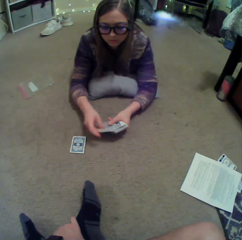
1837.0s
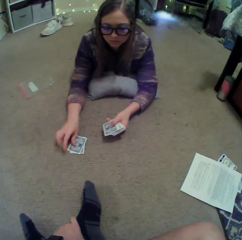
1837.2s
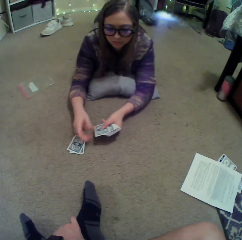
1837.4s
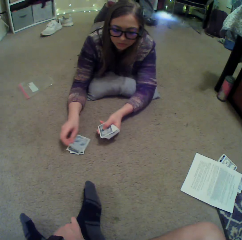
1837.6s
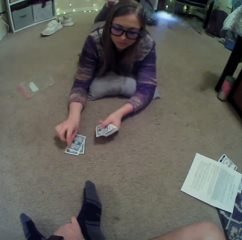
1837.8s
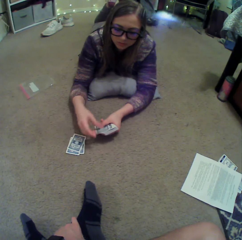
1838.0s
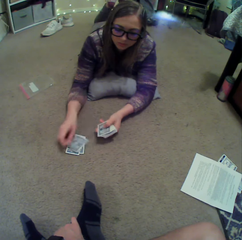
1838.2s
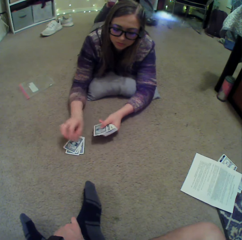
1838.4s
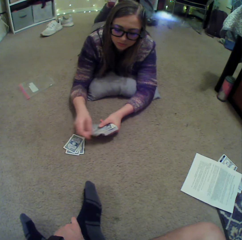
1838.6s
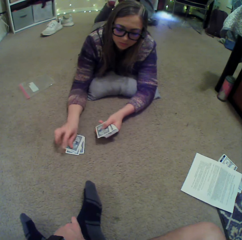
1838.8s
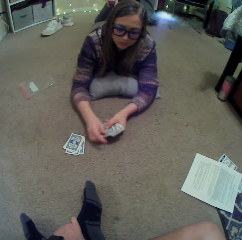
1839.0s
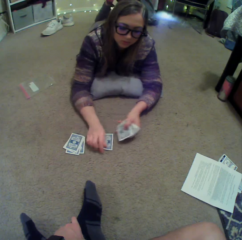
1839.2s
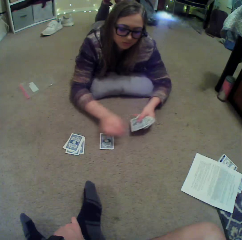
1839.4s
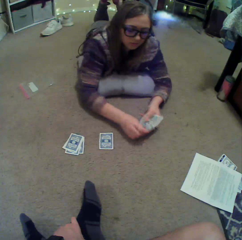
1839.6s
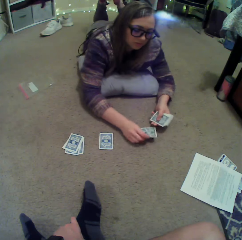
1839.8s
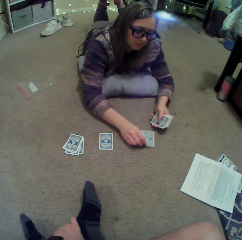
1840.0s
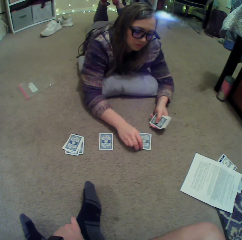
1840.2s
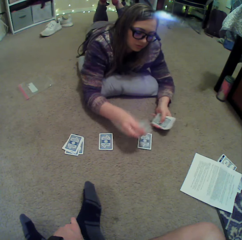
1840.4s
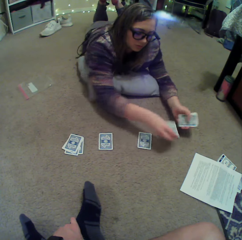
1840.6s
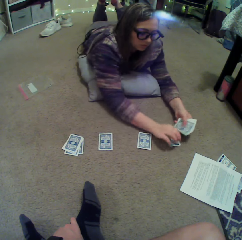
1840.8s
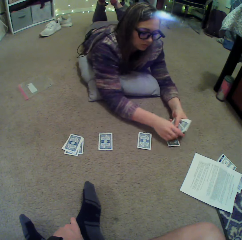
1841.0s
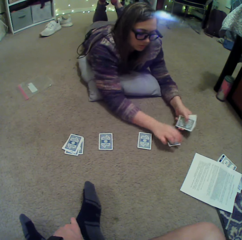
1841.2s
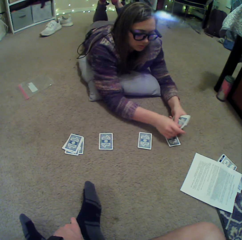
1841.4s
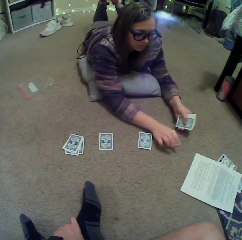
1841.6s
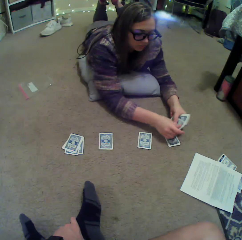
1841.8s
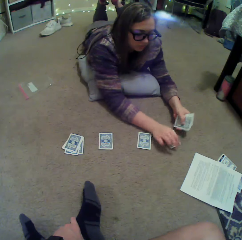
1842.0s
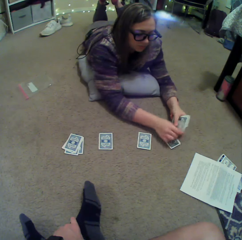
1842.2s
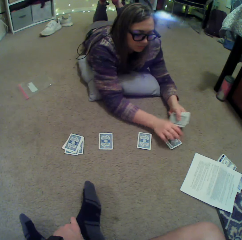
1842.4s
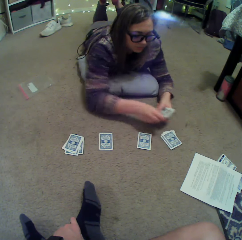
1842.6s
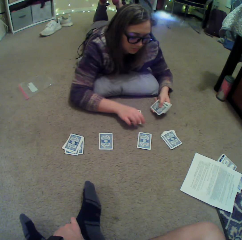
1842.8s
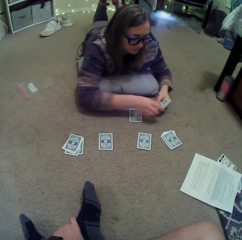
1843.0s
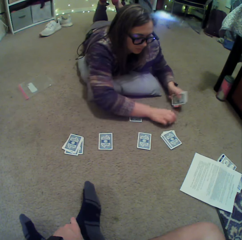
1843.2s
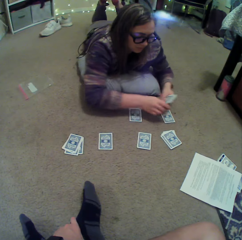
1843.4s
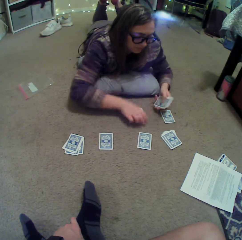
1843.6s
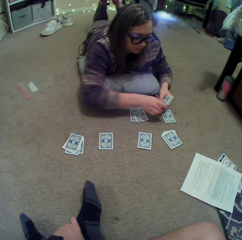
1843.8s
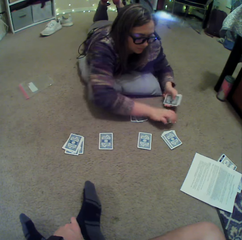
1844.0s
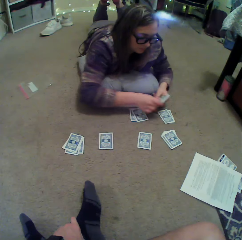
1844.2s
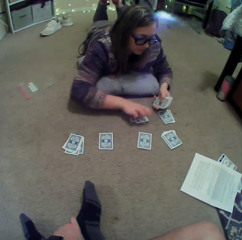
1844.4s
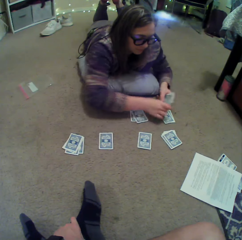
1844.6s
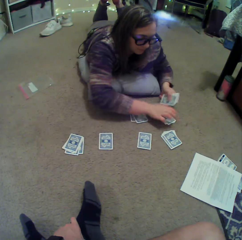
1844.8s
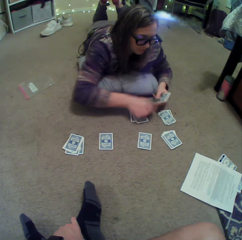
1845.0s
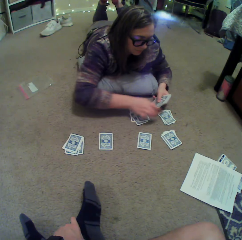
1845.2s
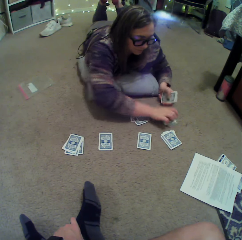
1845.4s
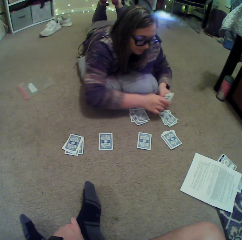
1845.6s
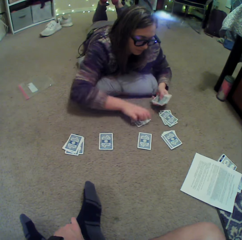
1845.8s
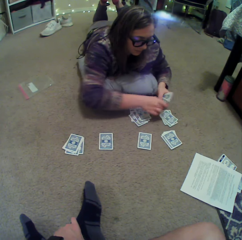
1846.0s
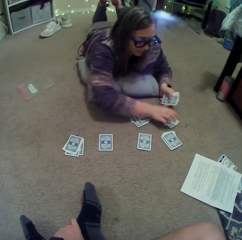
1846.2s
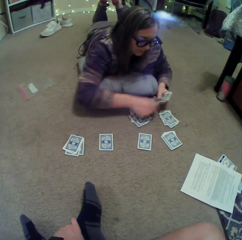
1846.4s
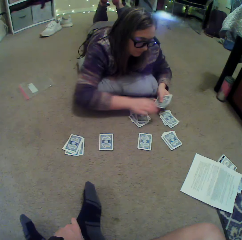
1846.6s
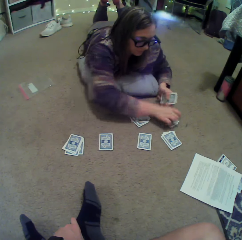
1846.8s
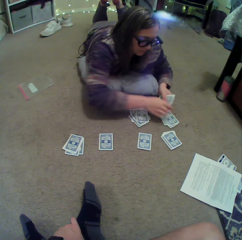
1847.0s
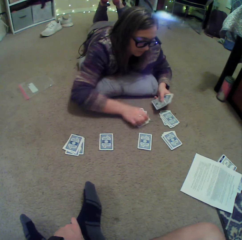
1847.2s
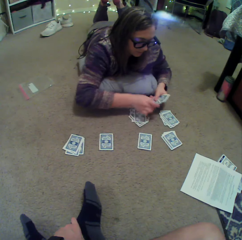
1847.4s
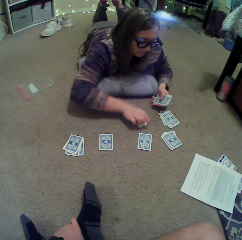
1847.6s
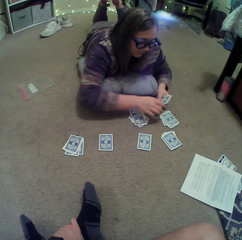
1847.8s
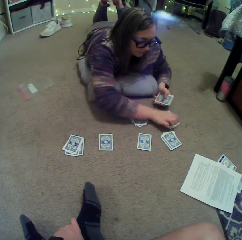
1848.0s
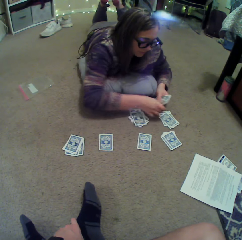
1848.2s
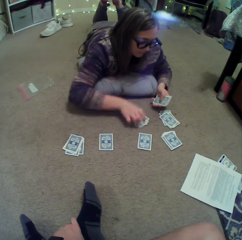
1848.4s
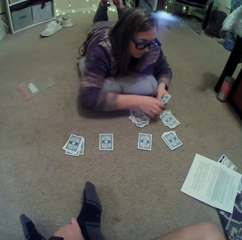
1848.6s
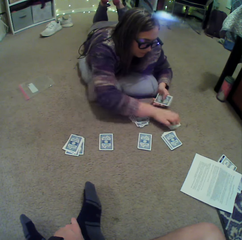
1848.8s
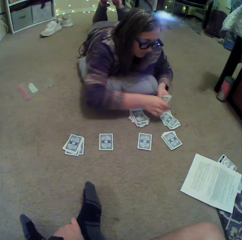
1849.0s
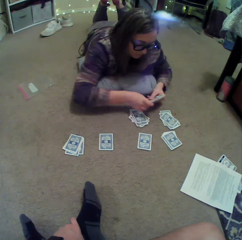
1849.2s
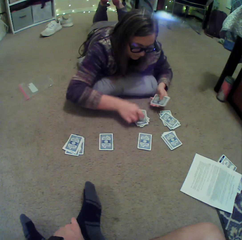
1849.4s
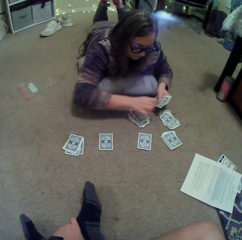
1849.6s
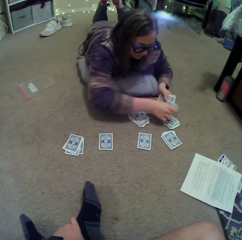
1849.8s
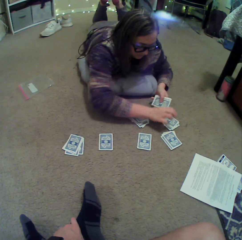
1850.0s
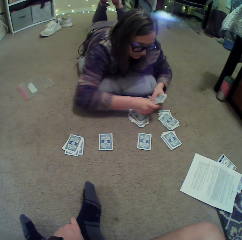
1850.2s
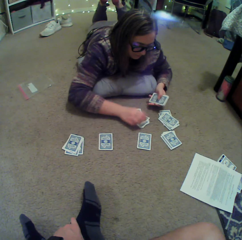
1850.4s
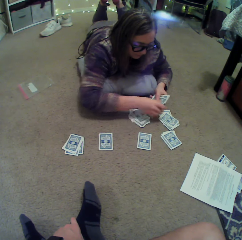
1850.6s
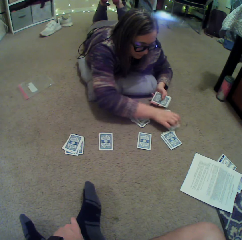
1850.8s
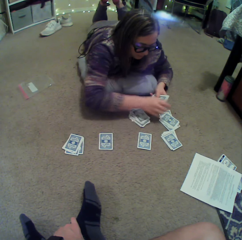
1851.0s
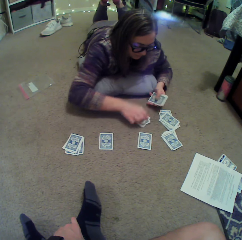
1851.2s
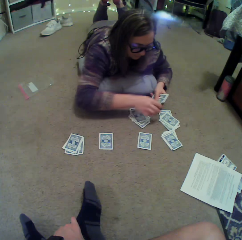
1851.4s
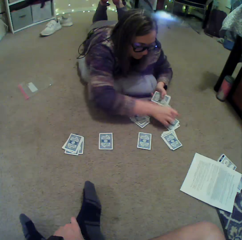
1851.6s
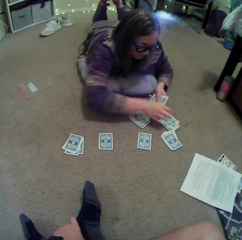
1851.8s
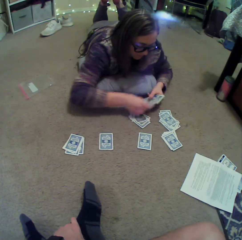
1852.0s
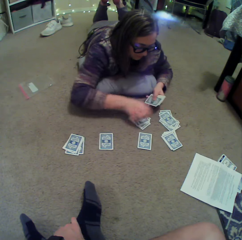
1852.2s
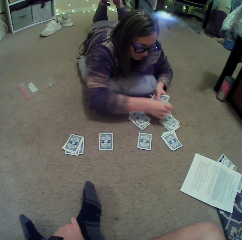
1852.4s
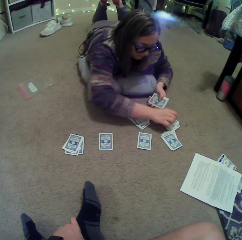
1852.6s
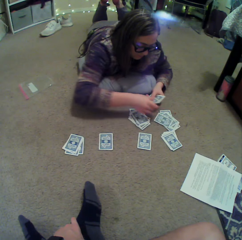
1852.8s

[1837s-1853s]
A person puts cards on the floor. The person separates the cards. The person puts the cards on the floor repeatedly.

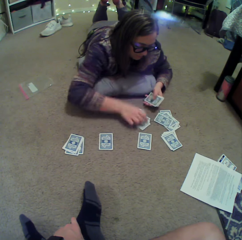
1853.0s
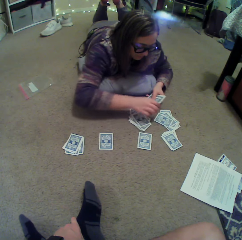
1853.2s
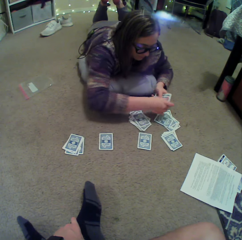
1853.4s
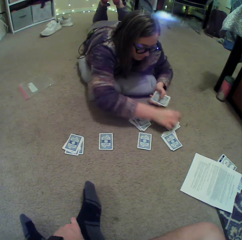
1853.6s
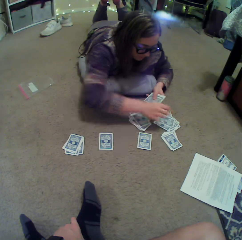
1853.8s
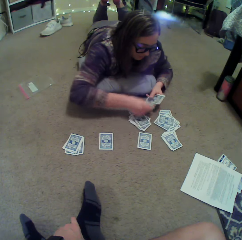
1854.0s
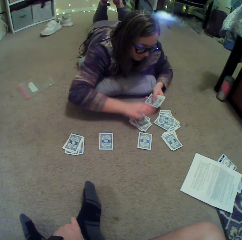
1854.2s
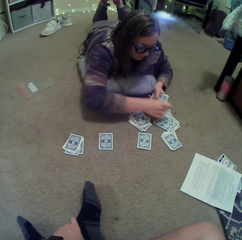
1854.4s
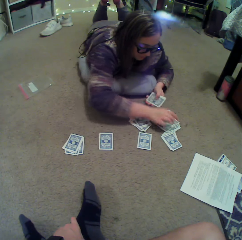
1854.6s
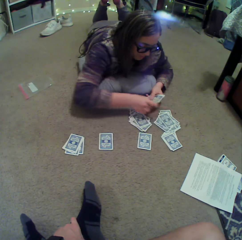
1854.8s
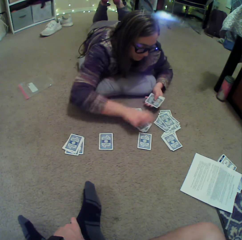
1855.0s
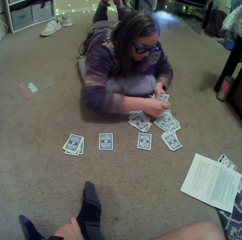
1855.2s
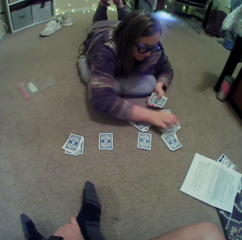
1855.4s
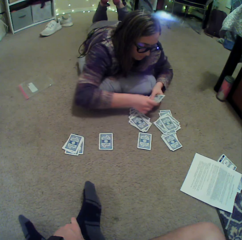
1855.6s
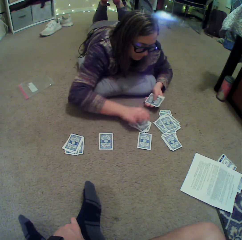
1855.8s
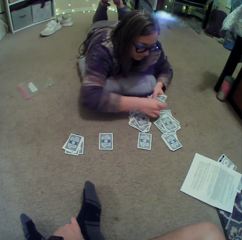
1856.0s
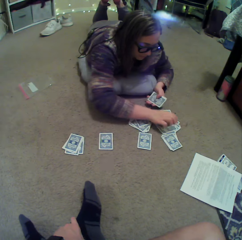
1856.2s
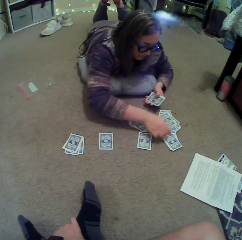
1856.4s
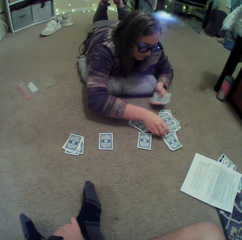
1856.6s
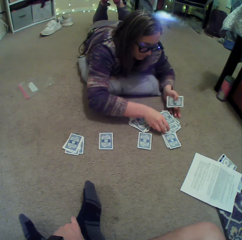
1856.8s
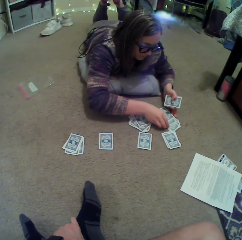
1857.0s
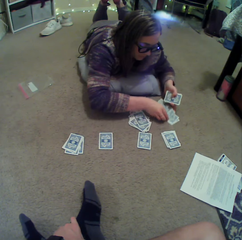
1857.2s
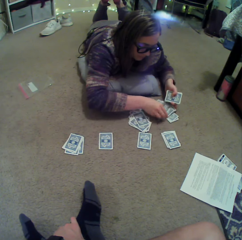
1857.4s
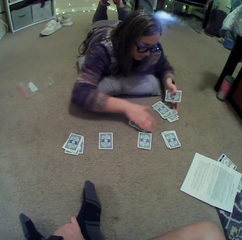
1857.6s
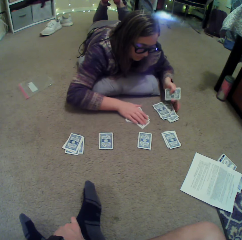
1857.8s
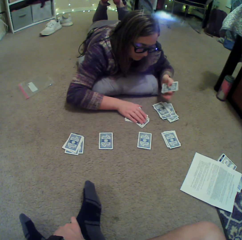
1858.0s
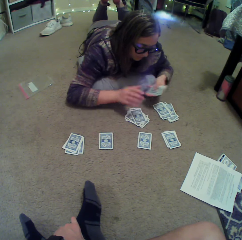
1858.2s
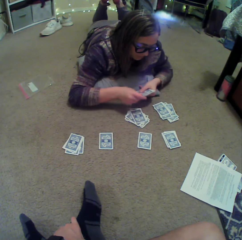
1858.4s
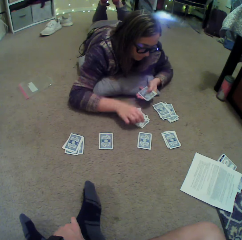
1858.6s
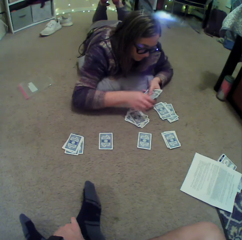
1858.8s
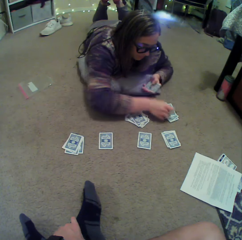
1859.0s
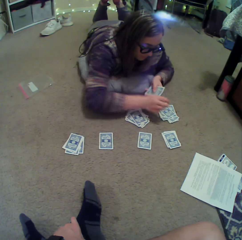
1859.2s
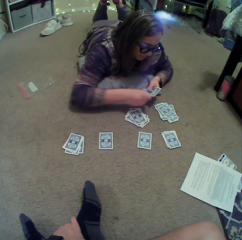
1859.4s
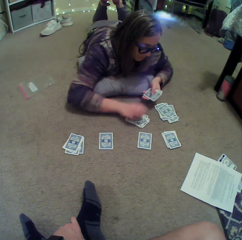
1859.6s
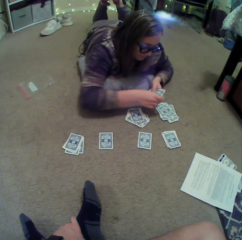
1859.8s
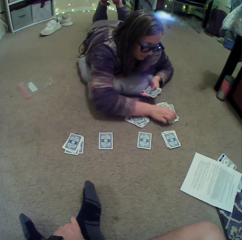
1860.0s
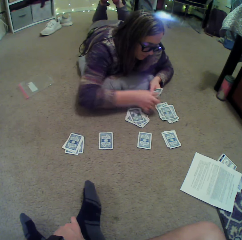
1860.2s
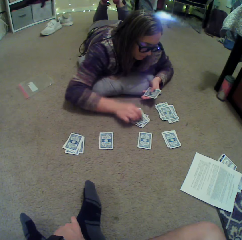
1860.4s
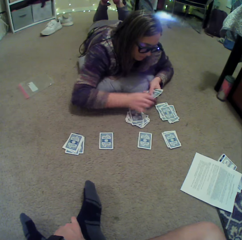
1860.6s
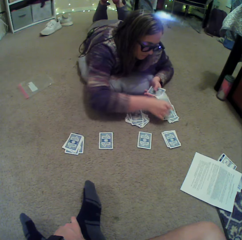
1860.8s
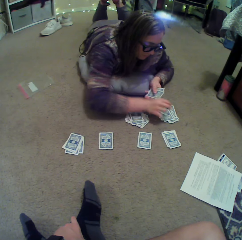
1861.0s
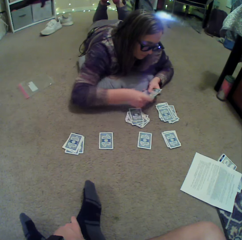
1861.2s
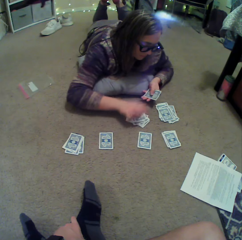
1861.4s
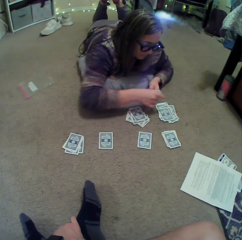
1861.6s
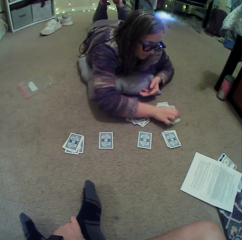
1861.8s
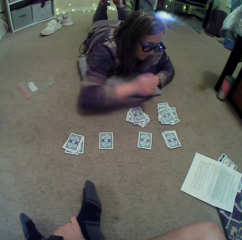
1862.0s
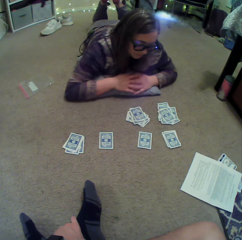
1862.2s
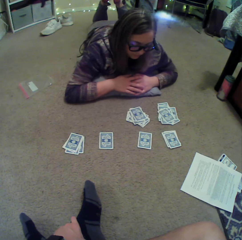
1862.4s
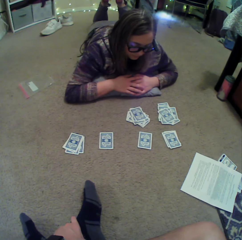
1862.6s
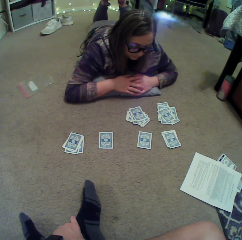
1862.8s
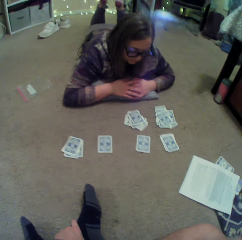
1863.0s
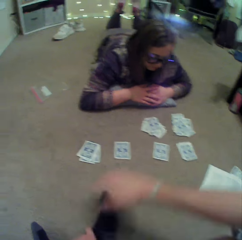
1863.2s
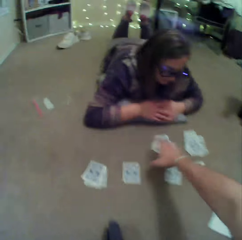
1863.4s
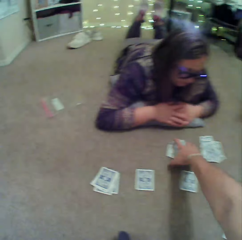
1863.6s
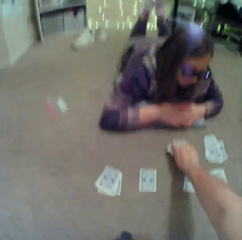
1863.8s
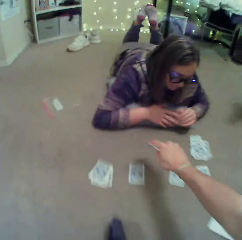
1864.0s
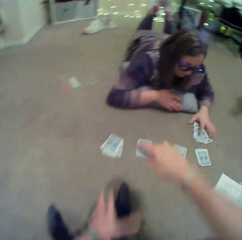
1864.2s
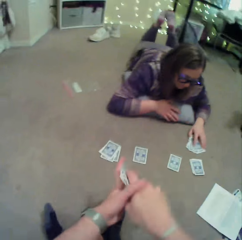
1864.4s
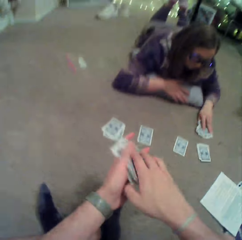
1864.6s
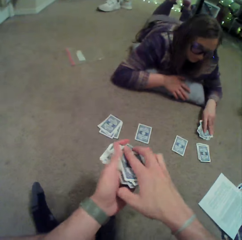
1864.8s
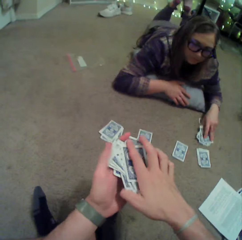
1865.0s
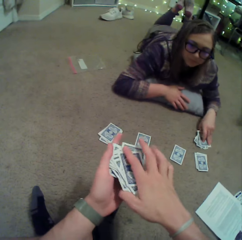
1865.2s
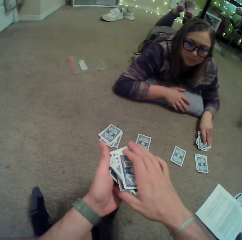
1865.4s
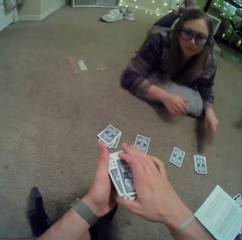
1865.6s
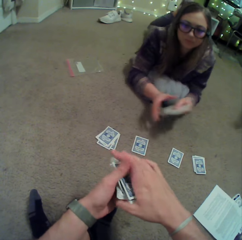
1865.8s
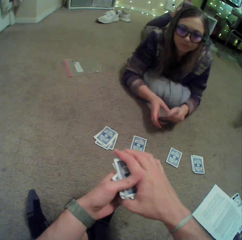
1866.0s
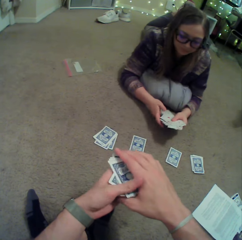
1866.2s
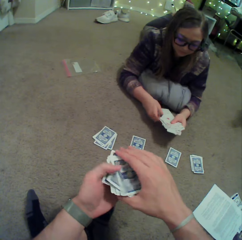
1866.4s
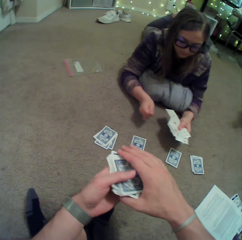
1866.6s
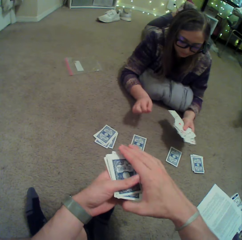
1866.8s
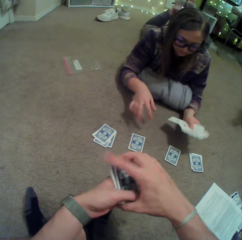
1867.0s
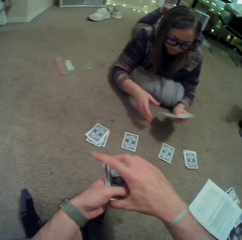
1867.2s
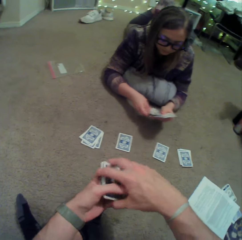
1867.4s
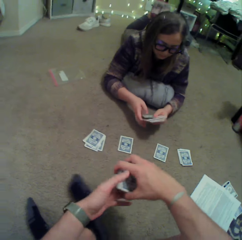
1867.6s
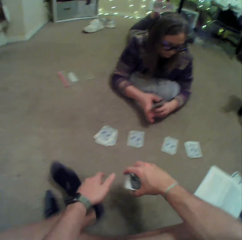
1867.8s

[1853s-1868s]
A lady aligns cards on the floor. The lady puts the cards on the floor. The lady stares at the cards. The camera wearer picks up the cards on the floor. The lady picks up the cards on the floor. The camera wearer arranges the cards in hand.
